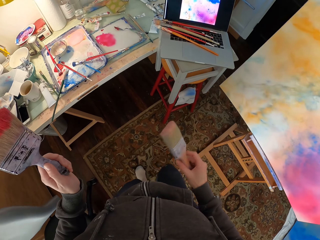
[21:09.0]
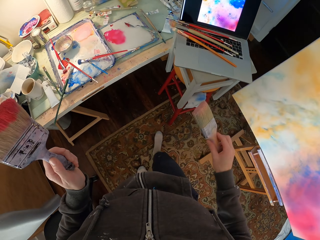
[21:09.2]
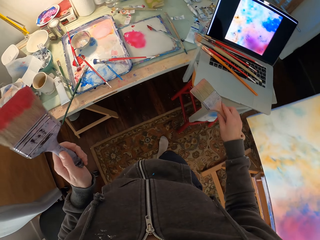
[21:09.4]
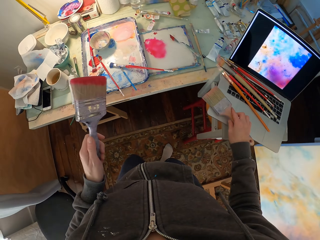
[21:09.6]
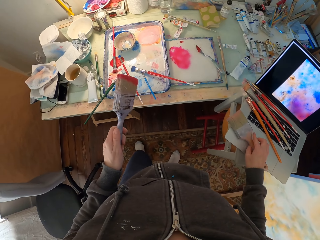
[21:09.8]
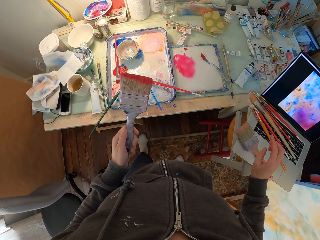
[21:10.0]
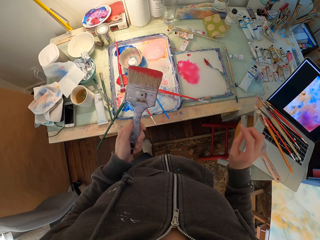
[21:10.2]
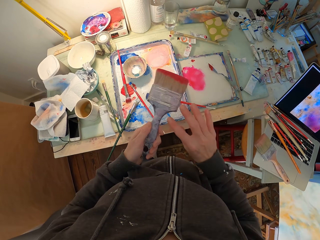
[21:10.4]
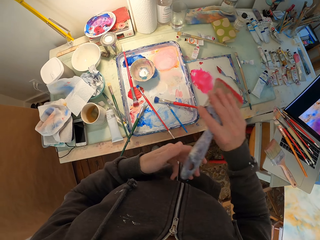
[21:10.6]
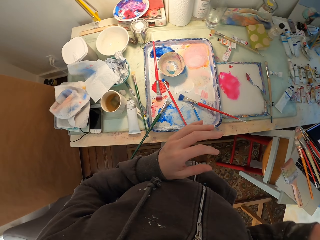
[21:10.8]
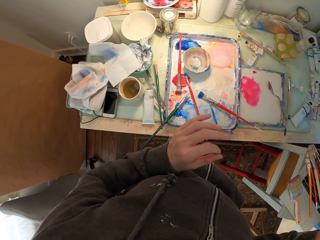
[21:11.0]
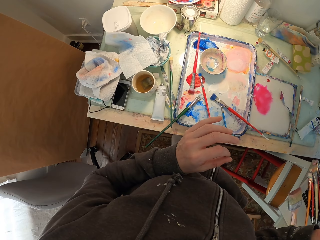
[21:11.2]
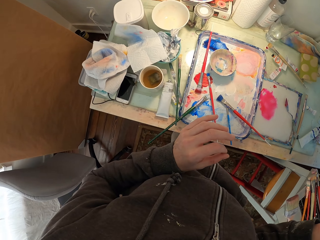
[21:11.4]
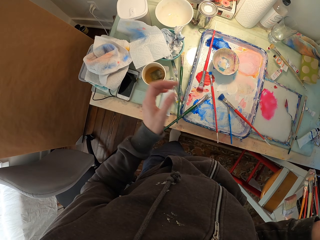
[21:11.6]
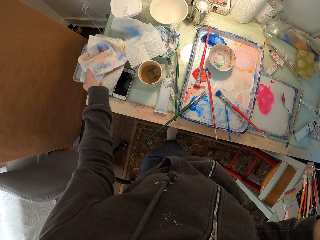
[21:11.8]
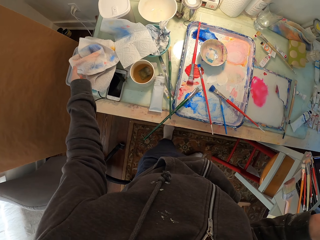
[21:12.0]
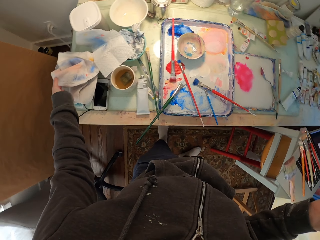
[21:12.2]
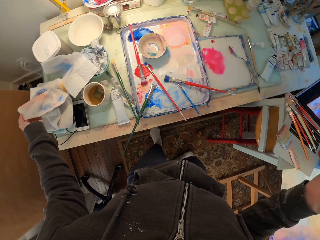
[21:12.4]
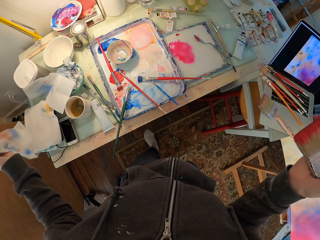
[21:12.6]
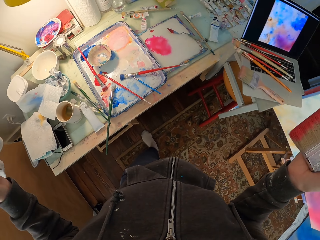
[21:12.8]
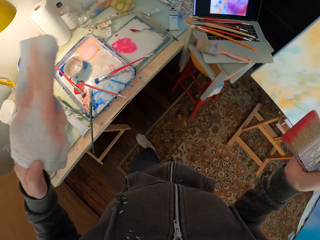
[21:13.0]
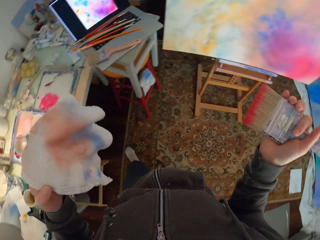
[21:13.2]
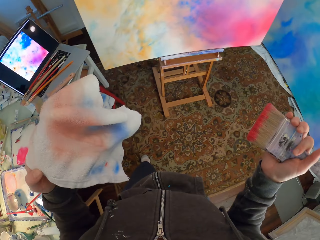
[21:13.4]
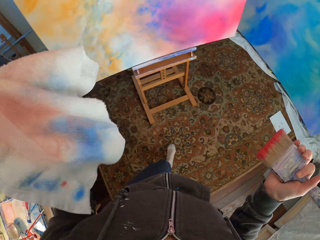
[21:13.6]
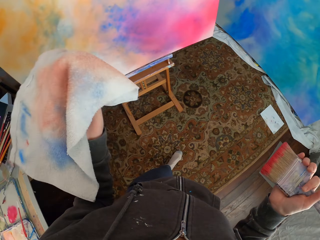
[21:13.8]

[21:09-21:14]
The camera wearer moves the left hand. They put a brush on the laptop. They take the brush from the left hand. They pick up a towel.

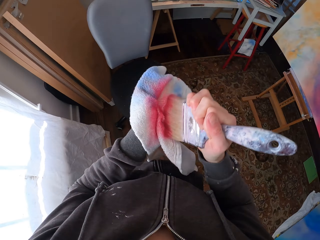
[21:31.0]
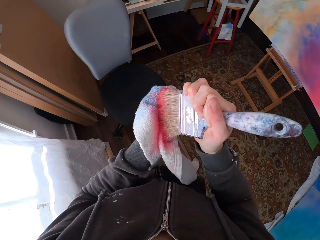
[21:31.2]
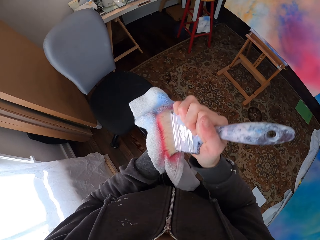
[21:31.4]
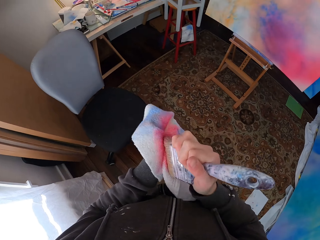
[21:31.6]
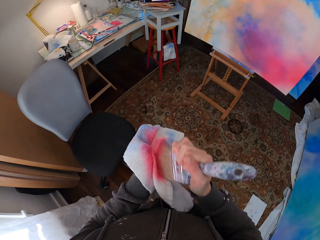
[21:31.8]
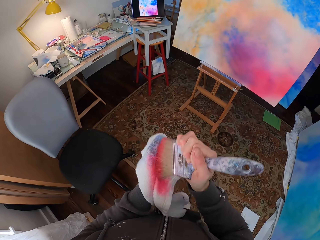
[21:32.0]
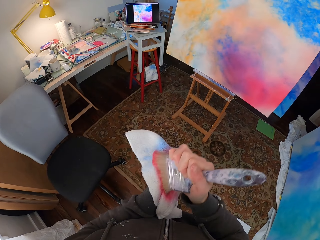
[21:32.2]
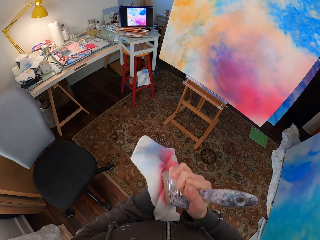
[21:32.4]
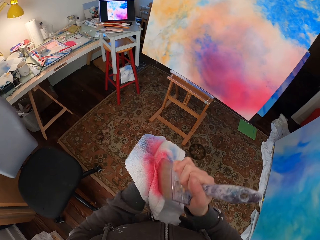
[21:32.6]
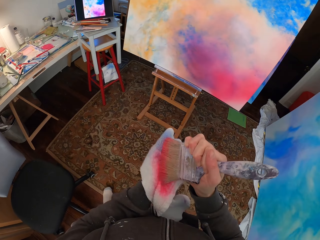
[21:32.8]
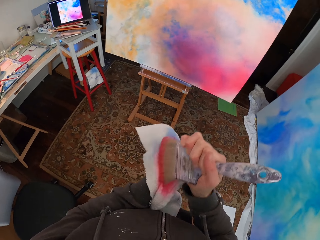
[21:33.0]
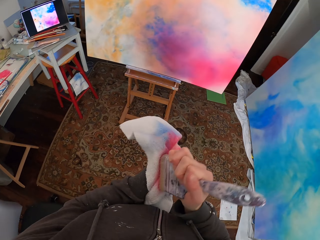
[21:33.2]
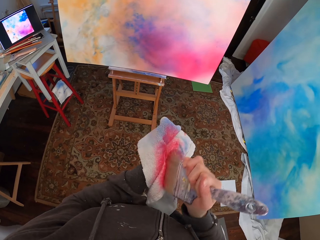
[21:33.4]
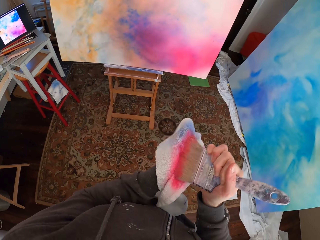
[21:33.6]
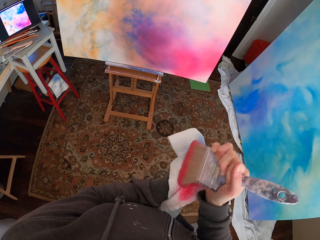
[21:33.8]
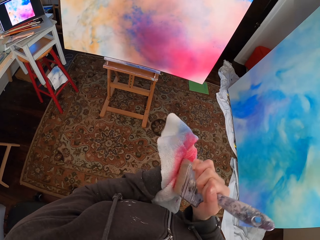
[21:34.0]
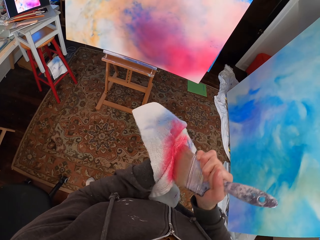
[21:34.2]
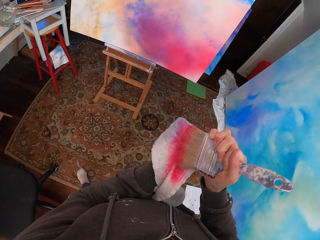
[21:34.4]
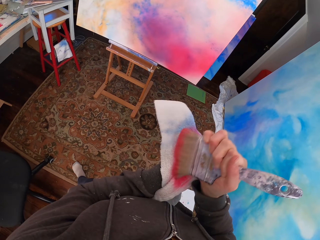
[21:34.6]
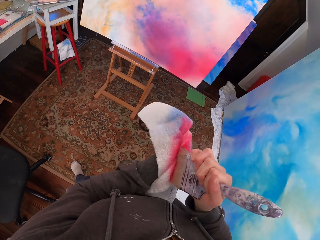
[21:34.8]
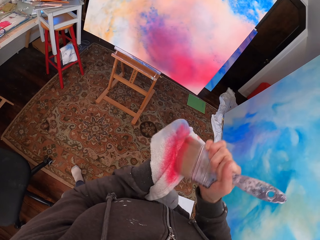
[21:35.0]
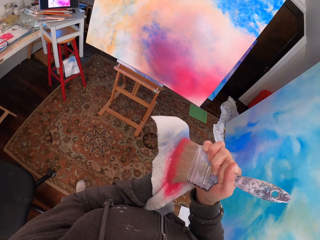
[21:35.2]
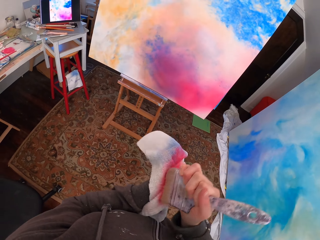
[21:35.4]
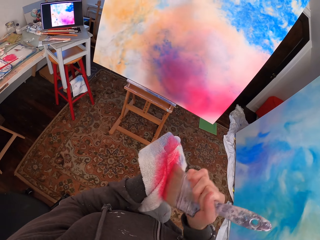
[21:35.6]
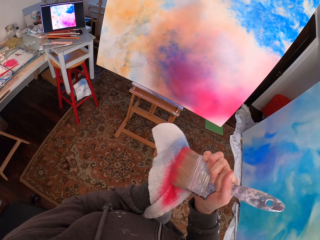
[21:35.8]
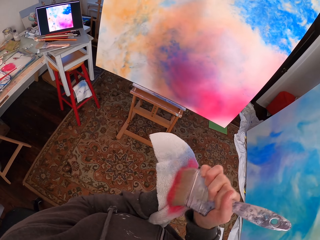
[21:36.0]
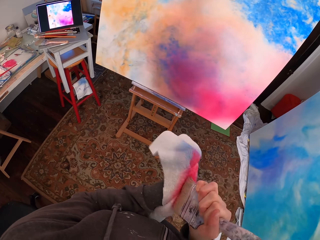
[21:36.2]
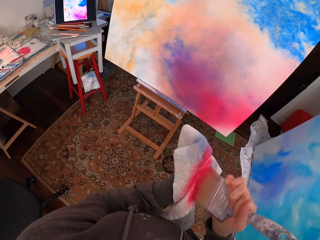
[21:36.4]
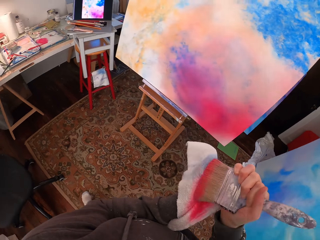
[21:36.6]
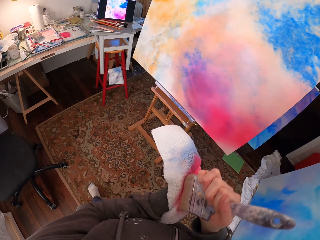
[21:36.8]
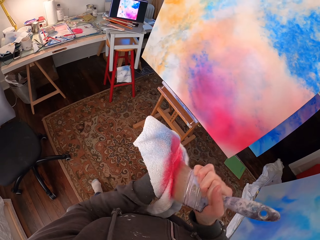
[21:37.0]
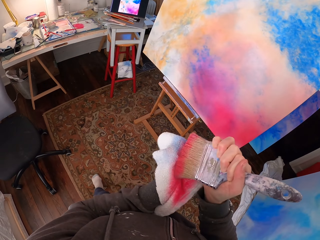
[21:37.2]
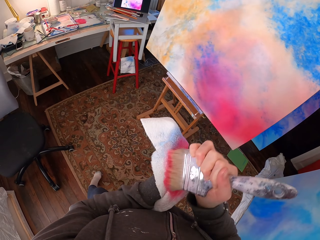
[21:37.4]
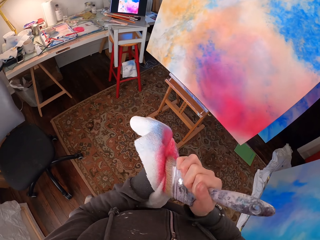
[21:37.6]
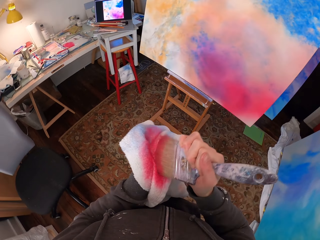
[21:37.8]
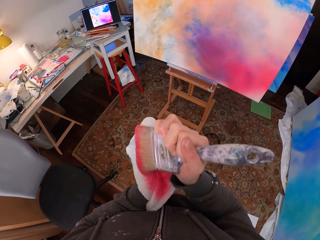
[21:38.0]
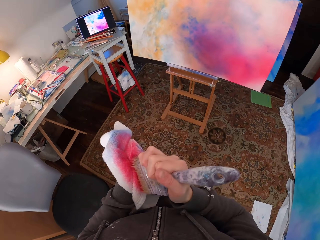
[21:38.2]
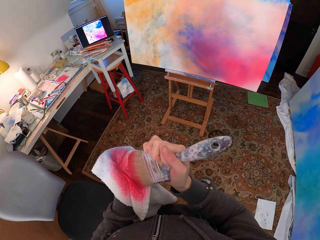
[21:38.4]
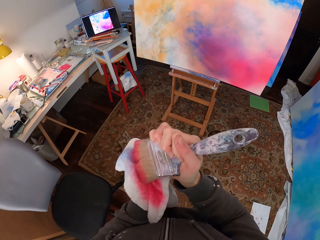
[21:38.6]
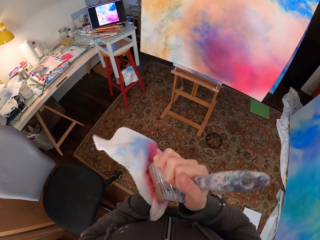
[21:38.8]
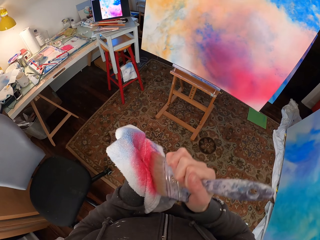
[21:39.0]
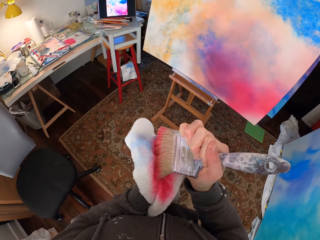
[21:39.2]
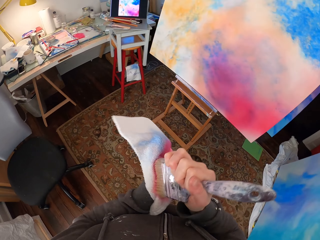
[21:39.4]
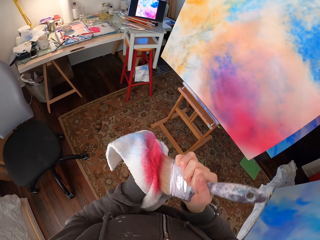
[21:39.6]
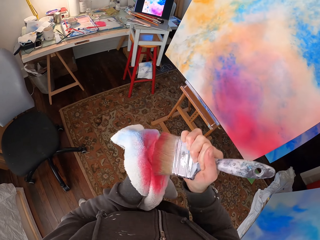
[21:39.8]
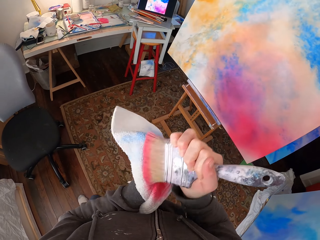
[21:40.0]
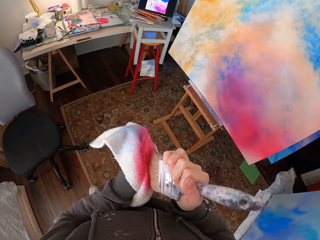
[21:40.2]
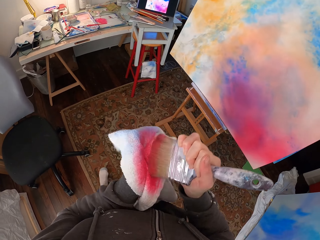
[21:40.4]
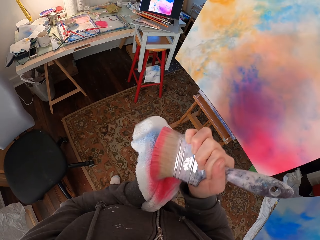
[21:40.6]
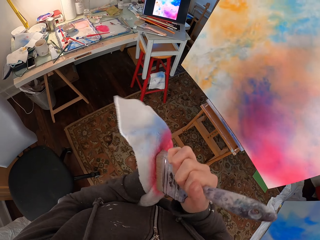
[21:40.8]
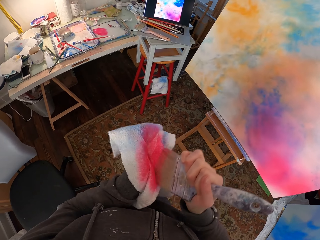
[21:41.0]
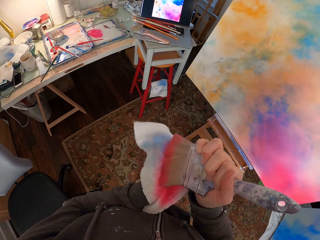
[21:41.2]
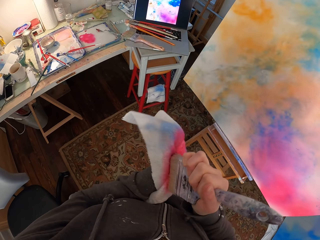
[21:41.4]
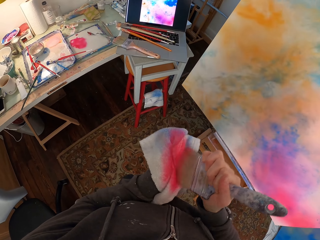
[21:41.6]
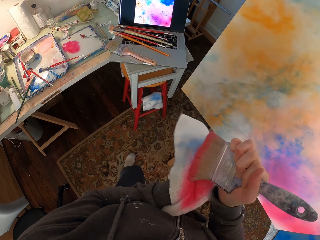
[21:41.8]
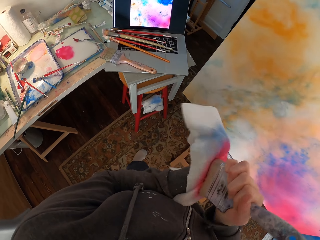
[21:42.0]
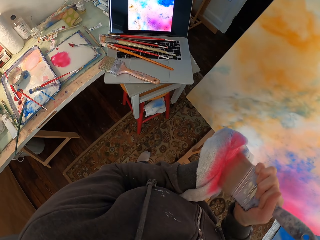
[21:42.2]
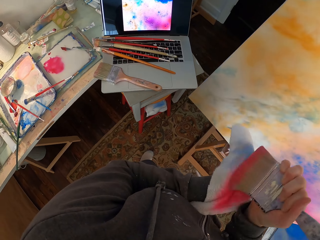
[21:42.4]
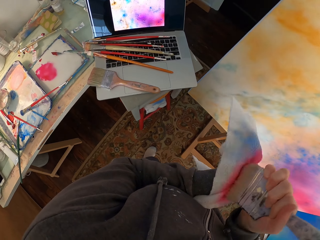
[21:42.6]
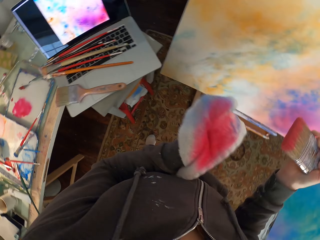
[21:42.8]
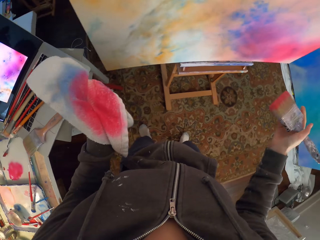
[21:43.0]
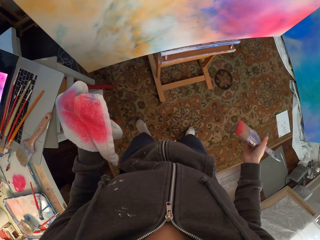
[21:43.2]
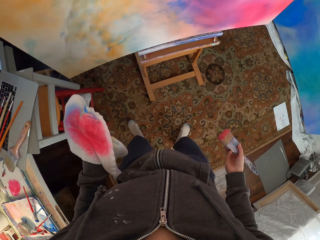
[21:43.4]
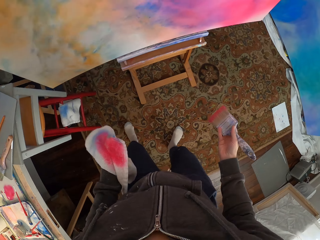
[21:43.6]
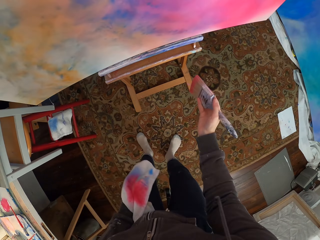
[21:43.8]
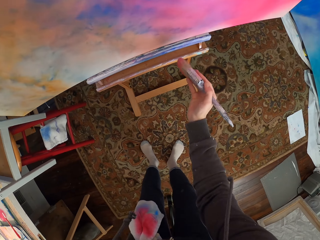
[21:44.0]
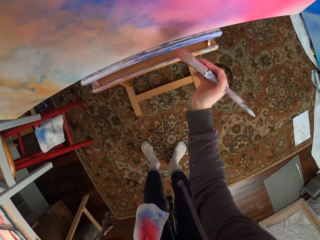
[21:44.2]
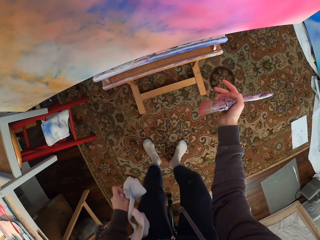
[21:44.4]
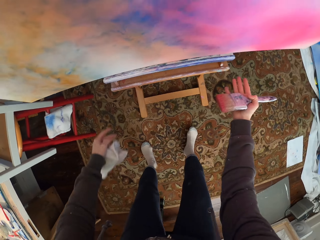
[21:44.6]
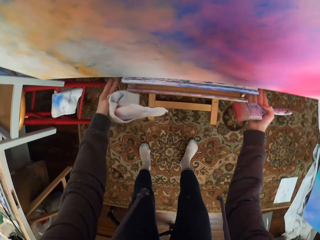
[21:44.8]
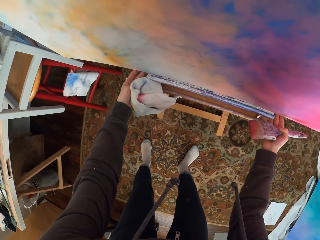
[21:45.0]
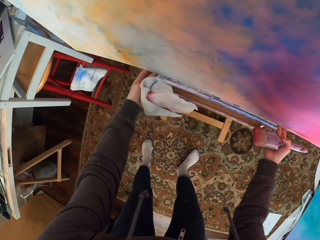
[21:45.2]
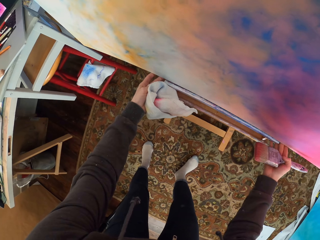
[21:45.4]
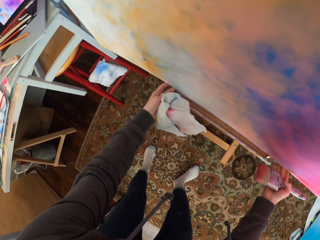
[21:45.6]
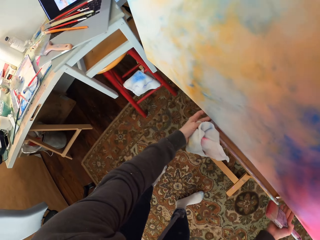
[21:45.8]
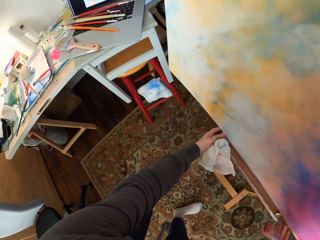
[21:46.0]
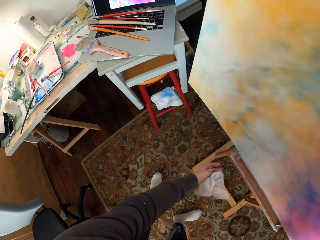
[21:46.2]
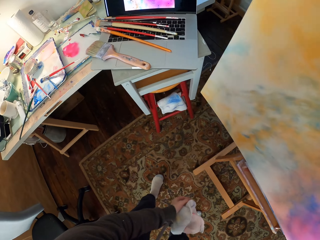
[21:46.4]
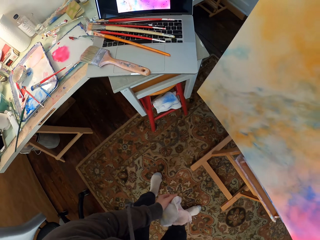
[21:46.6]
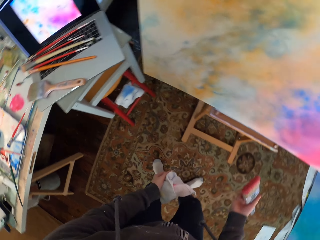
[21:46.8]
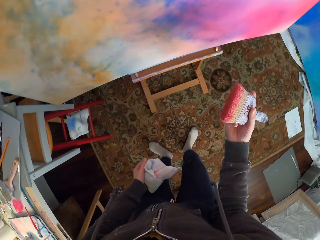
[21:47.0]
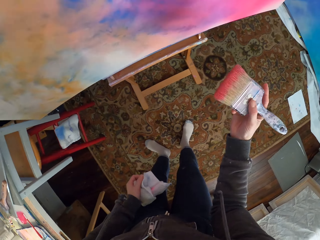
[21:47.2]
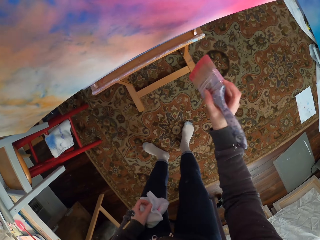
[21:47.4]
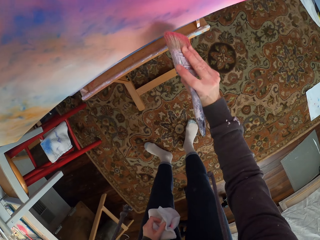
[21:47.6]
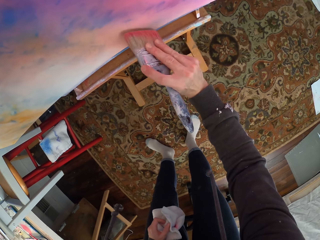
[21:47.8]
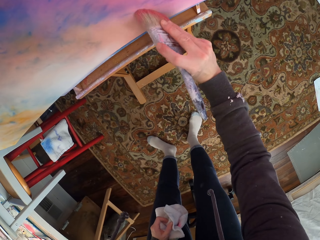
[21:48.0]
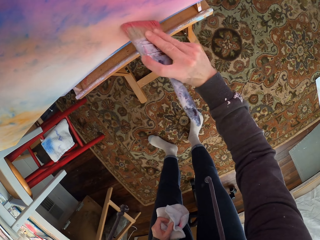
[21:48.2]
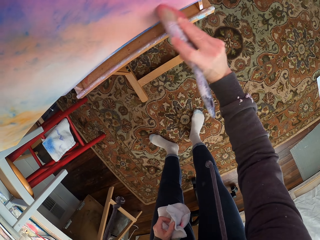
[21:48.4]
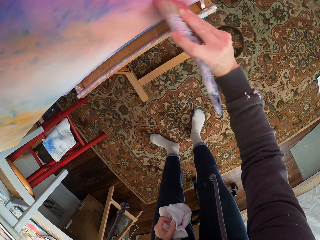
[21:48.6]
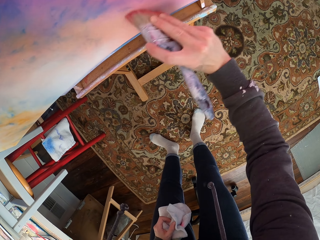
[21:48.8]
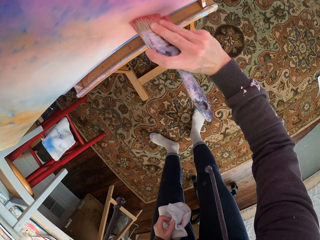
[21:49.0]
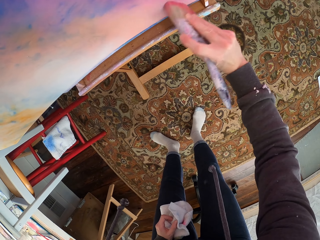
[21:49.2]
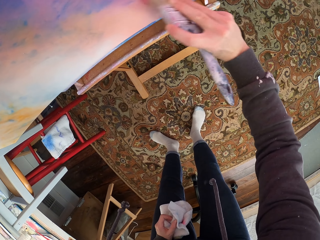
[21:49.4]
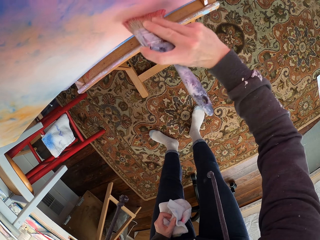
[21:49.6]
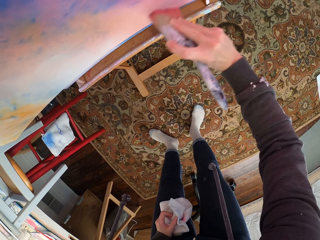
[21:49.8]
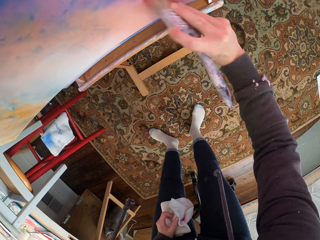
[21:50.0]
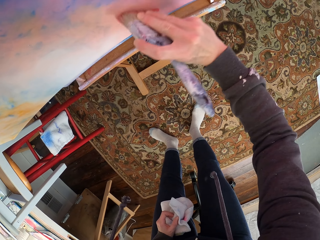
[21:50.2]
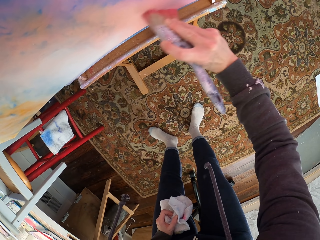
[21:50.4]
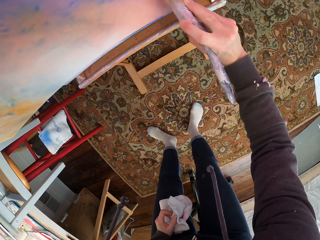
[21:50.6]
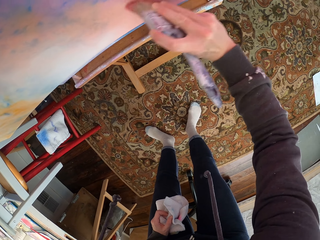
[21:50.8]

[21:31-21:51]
The camera wearer looks at the laptop. They move beside the canvas. They adjust the canvas on the stand or easel. They look at the laptop. They paint the canvas.
